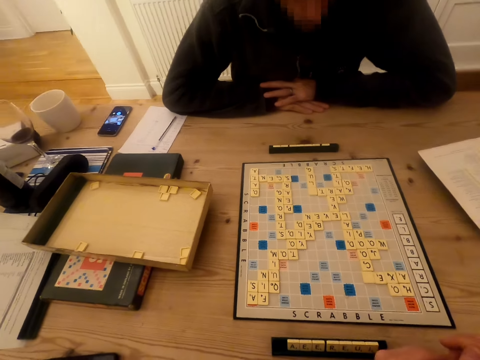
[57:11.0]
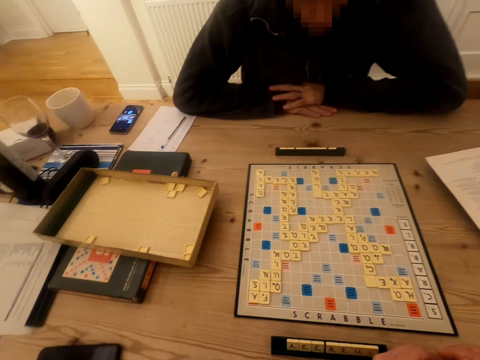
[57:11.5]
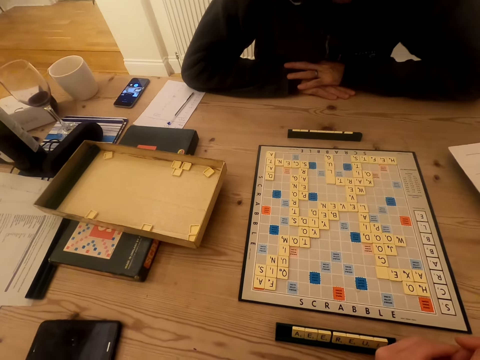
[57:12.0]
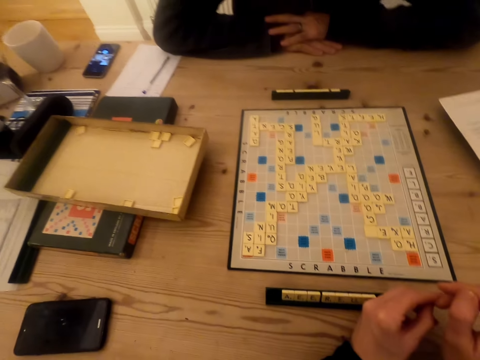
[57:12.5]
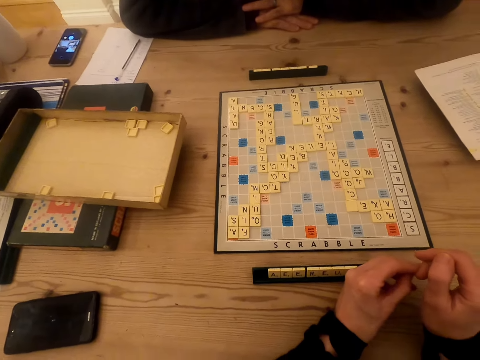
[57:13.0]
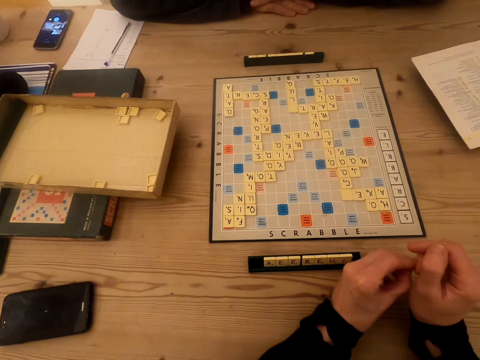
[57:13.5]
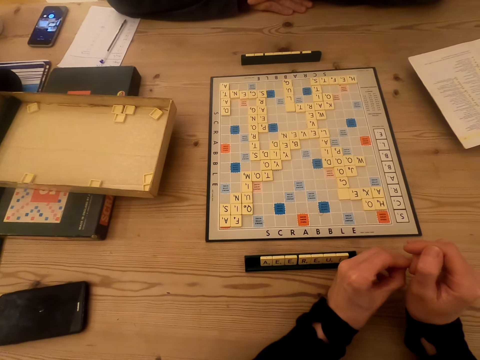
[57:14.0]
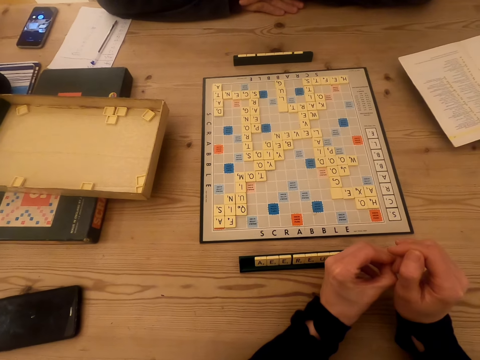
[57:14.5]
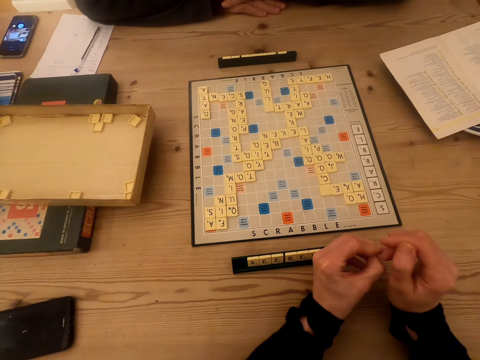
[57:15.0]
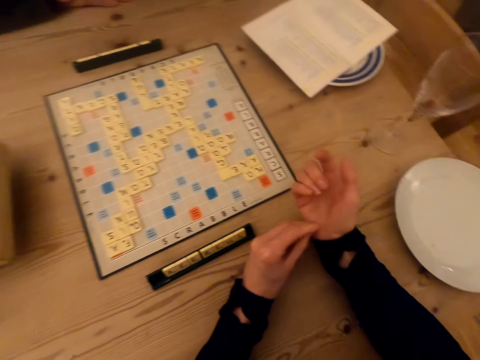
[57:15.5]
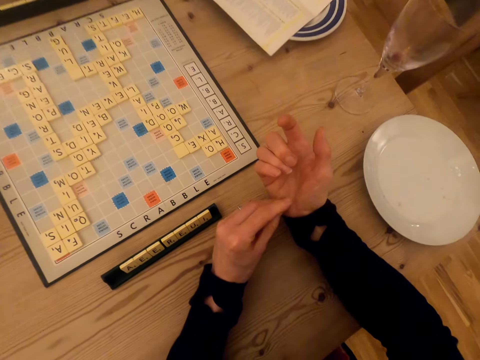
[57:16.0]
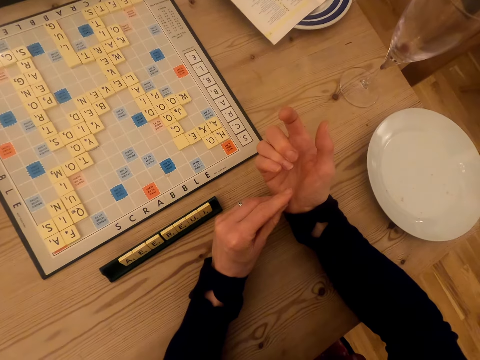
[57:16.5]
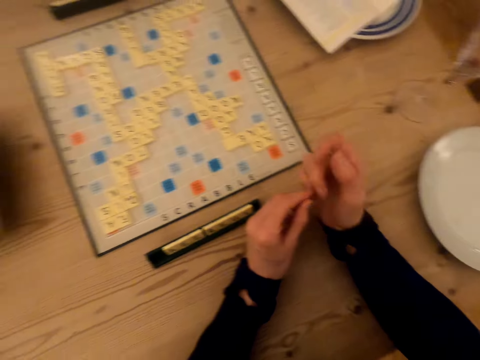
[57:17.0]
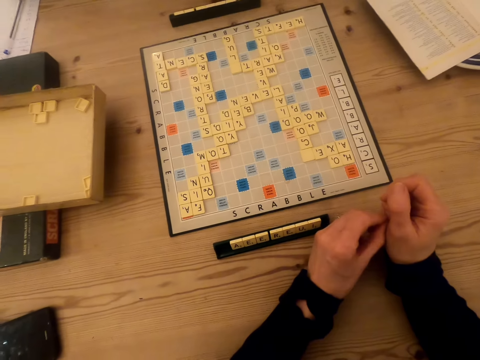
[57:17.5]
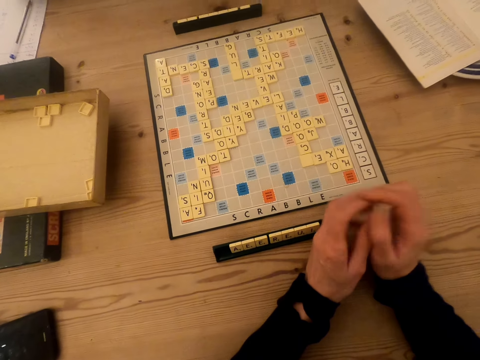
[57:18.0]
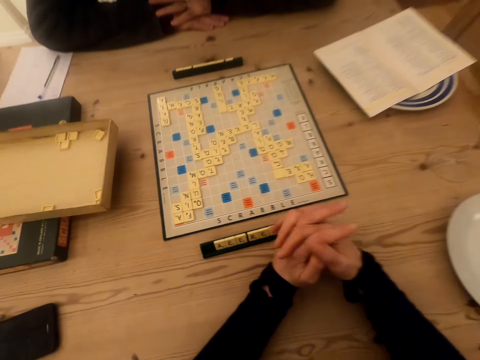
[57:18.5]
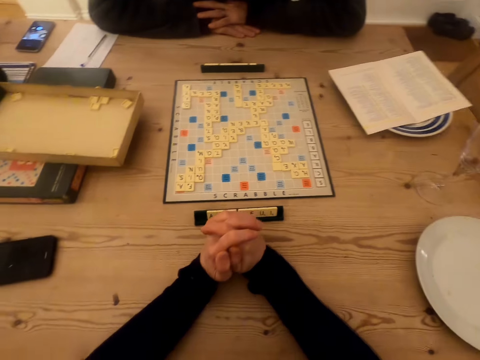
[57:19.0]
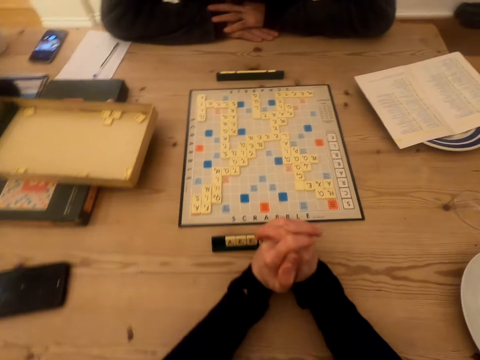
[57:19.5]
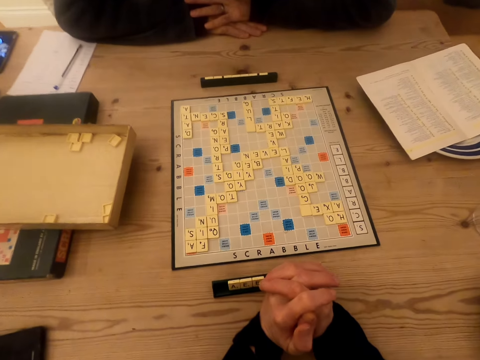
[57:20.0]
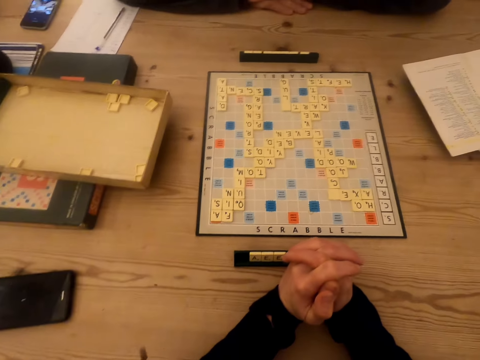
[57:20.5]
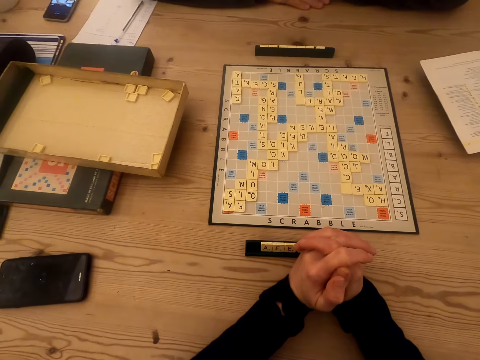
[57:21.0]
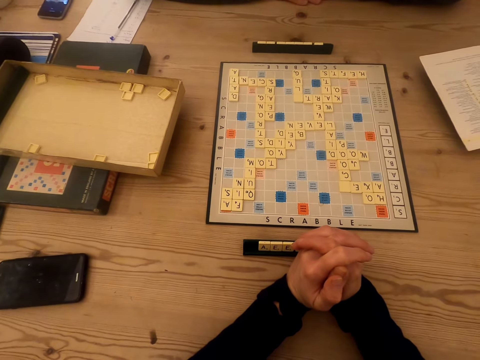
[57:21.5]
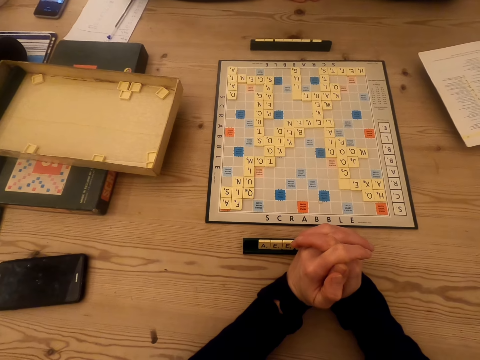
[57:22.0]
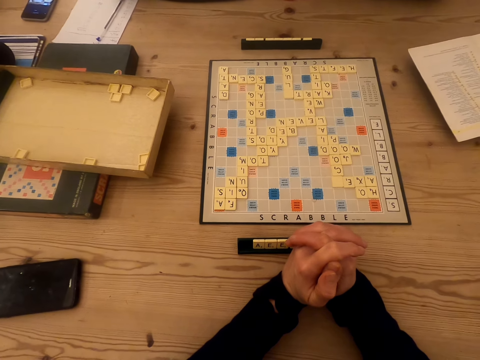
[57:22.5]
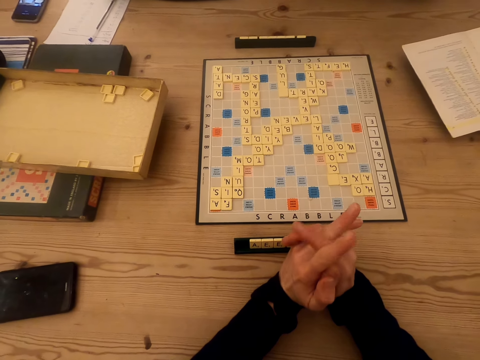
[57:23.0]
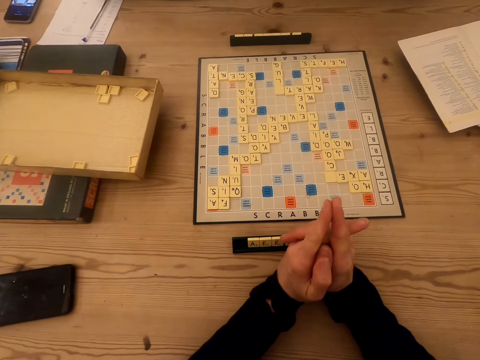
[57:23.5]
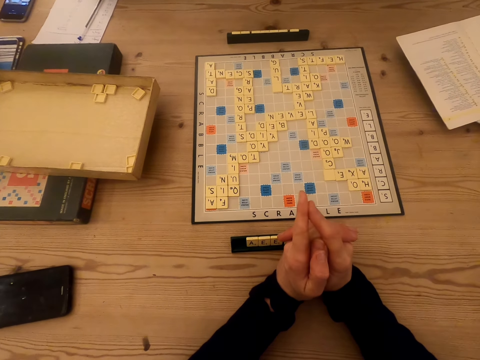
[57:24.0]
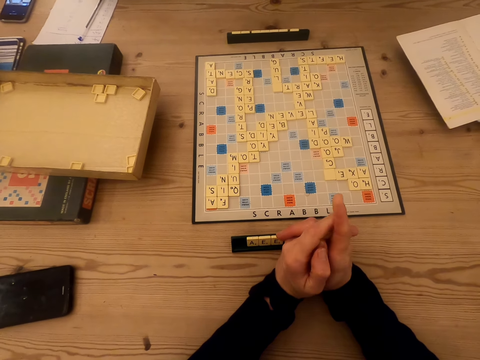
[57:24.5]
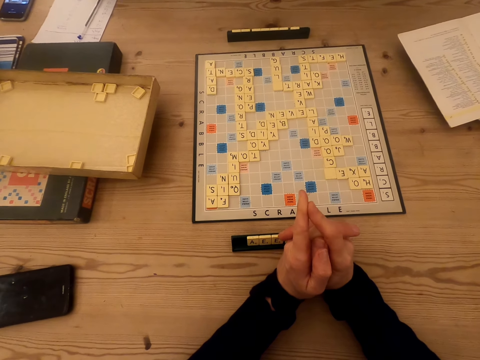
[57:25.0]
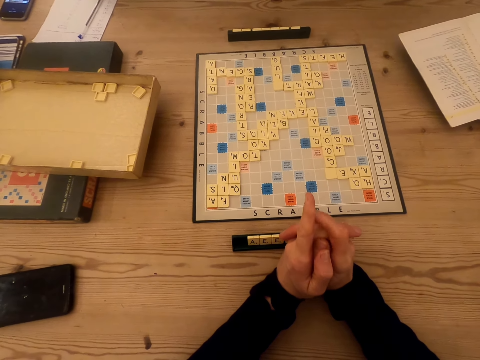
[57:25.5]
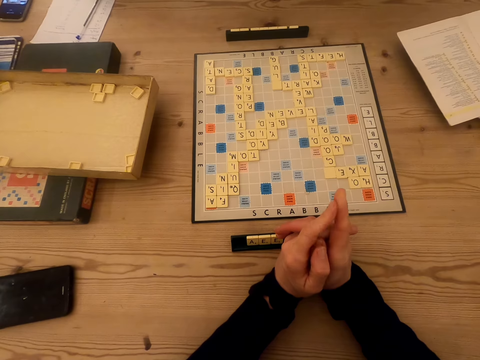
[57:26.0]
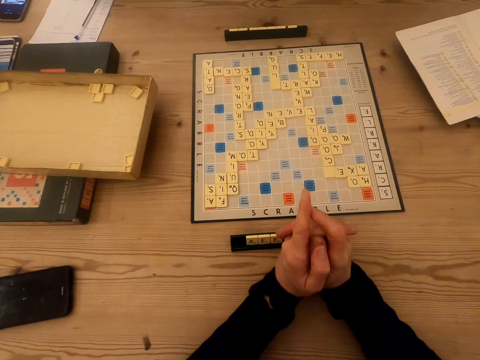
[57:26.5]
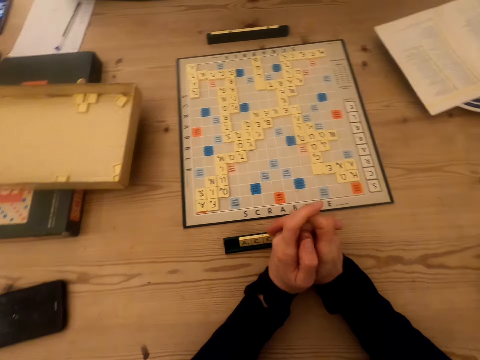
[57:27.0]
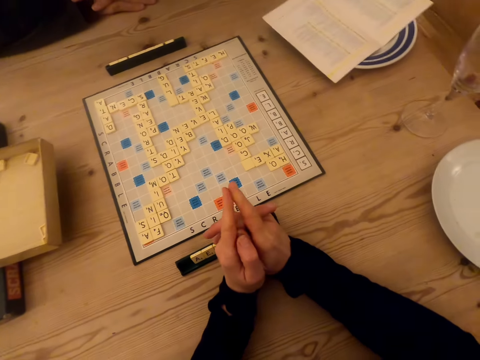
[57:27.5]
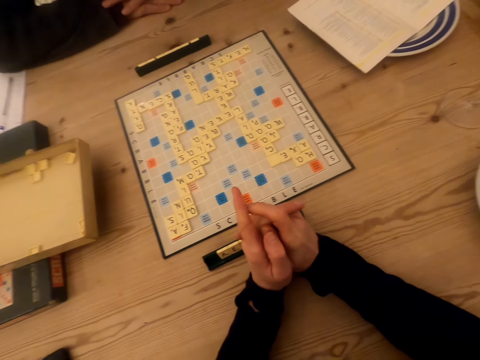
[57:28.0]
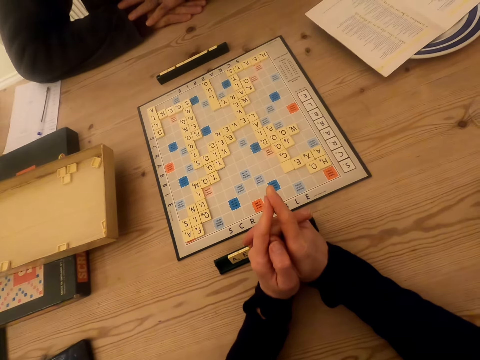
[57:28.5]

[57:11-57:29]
The camera wearer looks at the scrabble board. She touches fingers. She looks at her hand. She crosses fingers. She looks at the scrabble board. She moves the fingers.

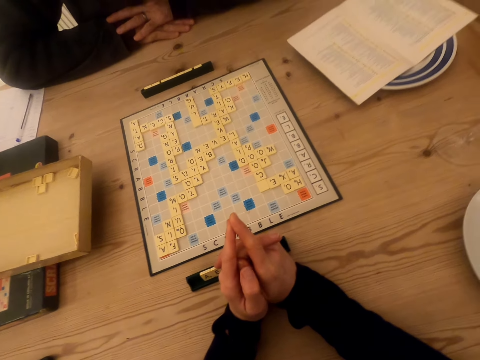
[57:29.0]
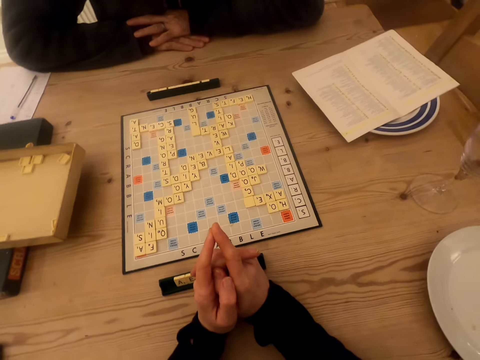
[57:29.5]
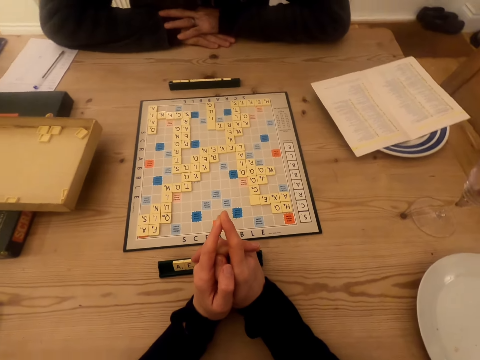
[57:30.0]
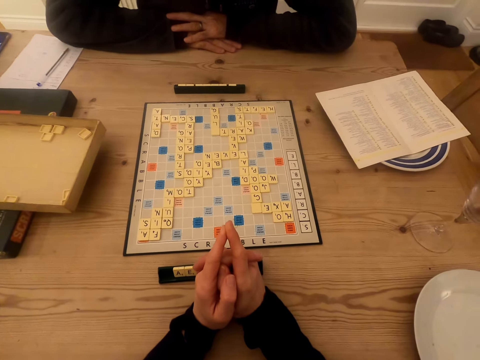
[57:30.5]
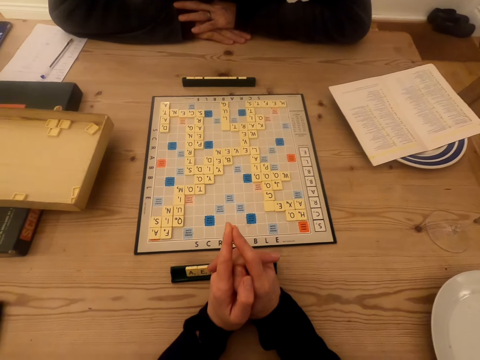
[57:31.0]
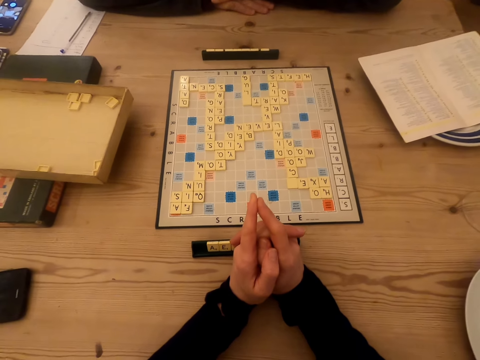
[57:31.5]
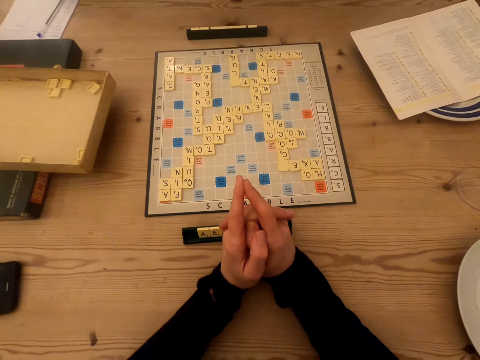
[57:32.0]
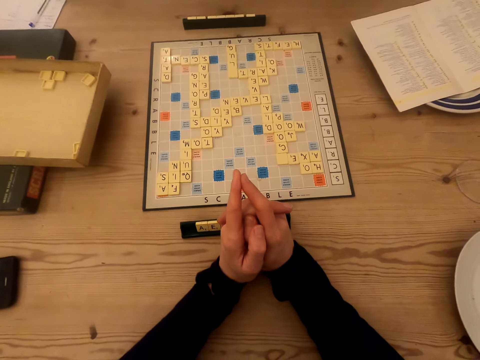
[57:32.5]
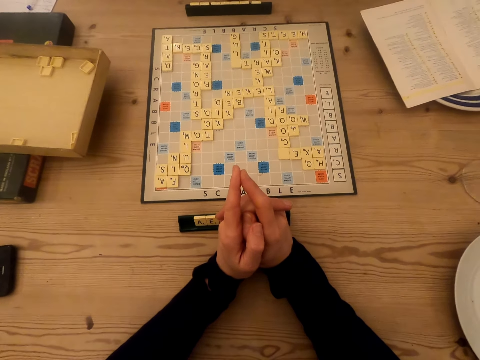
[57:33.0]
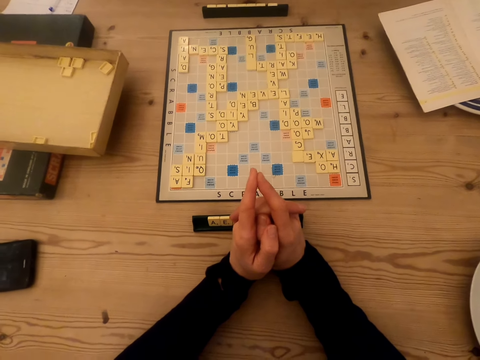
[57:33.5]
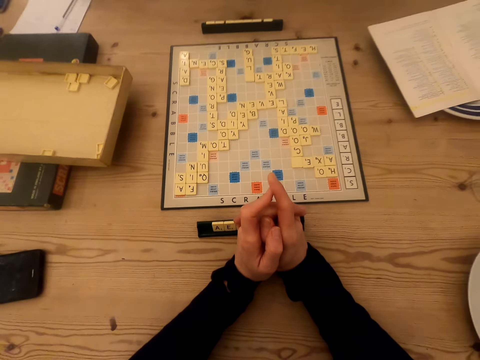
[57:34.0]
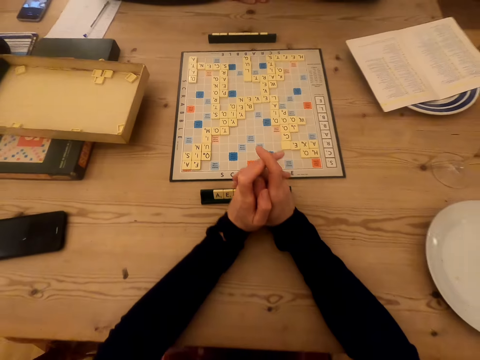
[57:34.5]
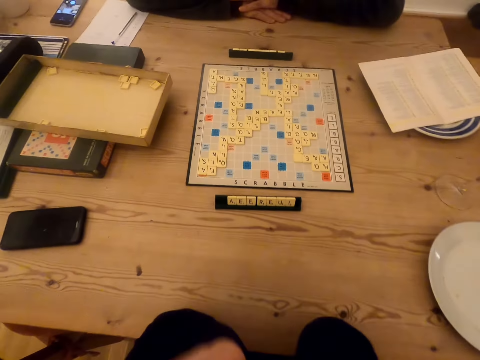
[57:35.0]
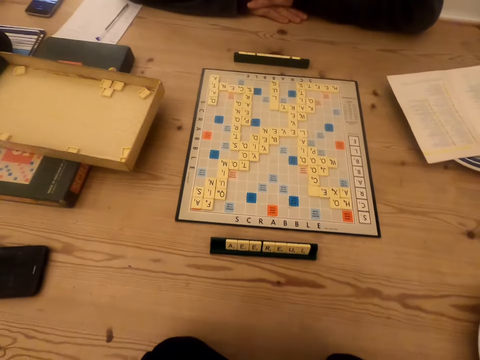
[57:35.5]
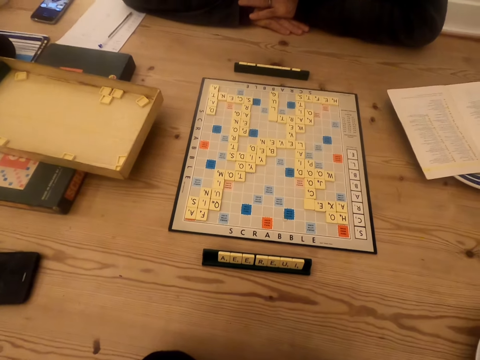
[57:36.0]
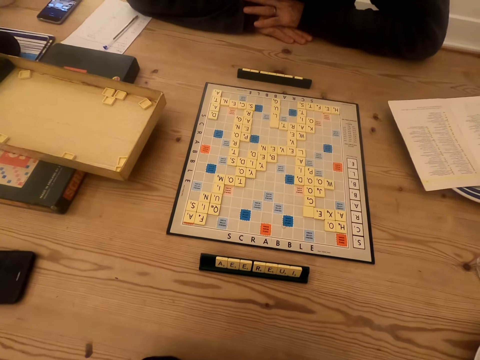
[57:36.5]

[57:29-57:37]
The camera wearer moves the hands. They stare at the scrabble board.
